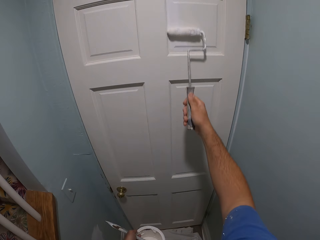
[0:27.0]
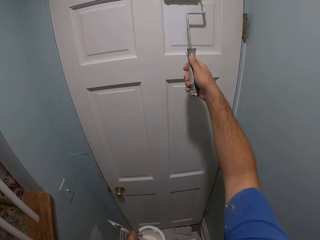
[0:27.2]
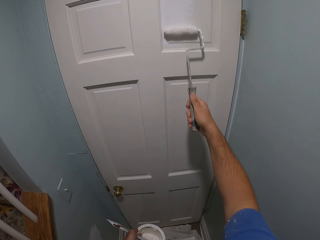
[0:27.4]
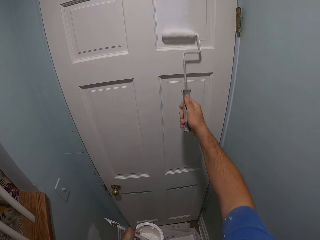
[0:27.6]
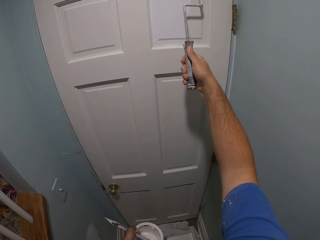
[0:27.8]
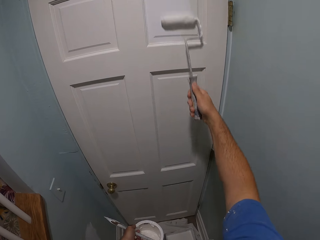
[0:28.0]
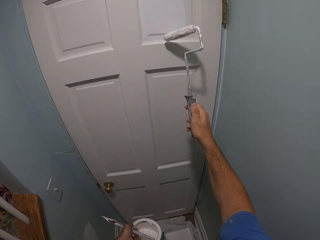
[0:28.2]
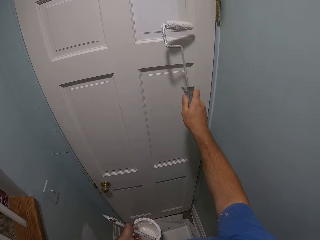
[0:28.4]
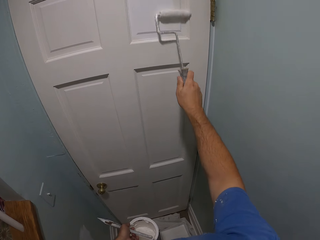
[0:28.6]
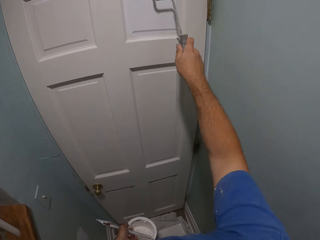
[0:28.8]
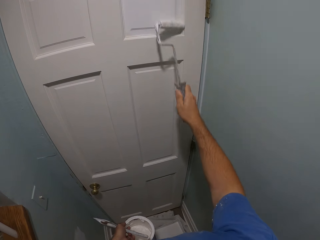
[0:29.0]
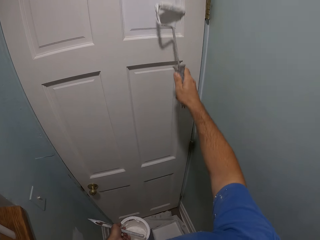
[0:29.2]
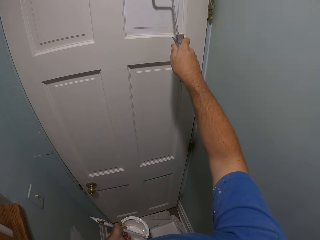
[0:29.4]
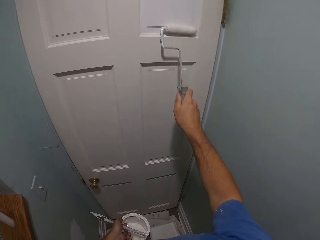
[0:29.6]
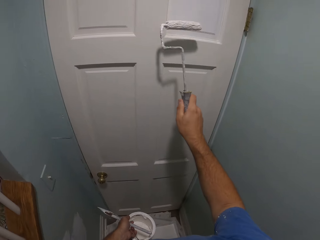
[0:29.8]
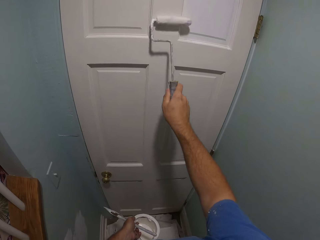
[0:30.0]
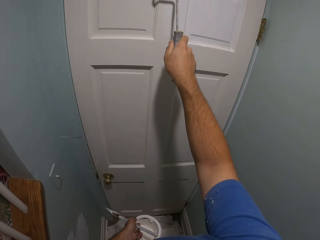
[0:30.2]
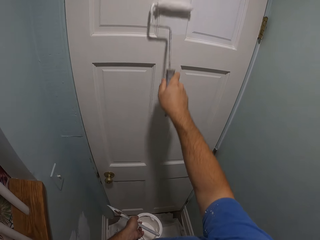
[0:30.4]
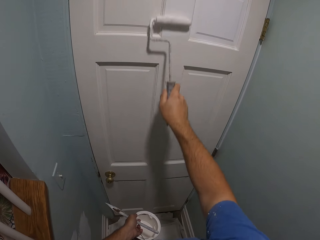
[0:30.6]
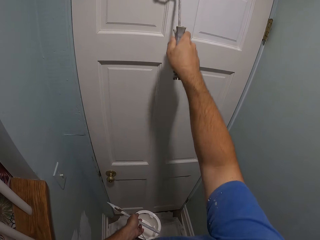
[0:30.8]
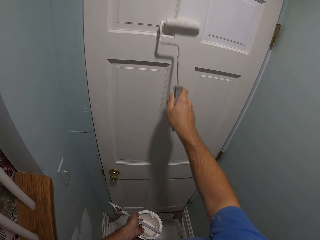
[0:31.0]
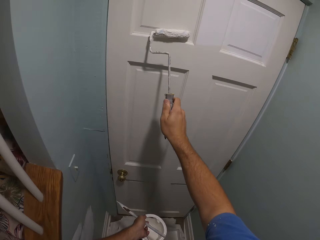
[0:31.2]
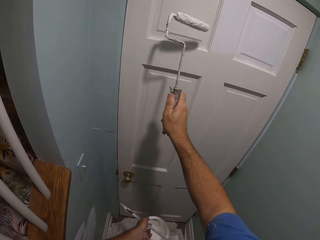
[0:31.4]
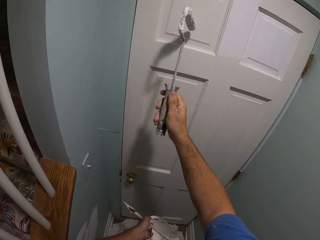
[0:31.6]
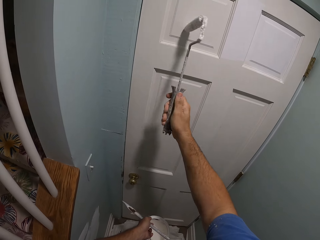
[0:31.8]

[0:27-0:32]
The camera wearer paints the door with the roller.

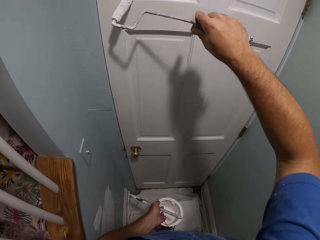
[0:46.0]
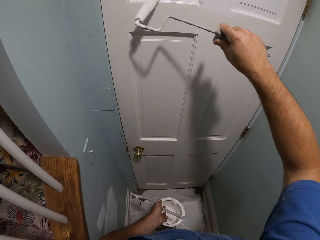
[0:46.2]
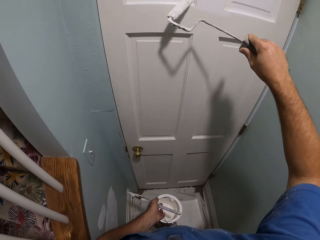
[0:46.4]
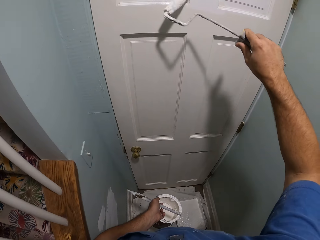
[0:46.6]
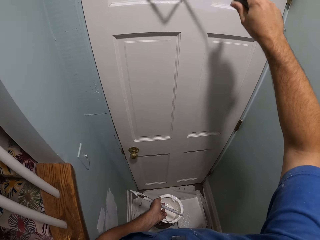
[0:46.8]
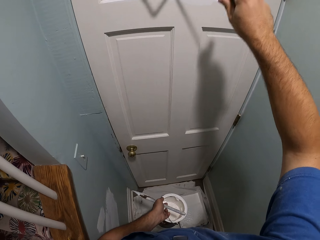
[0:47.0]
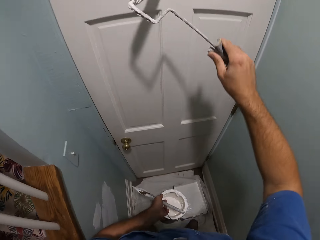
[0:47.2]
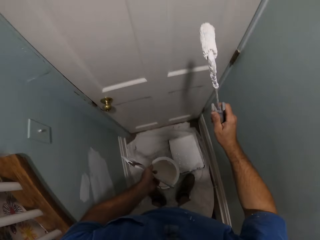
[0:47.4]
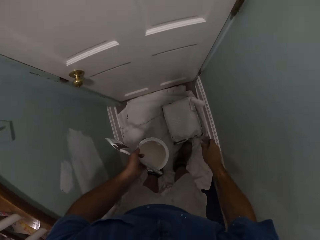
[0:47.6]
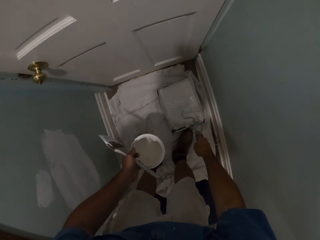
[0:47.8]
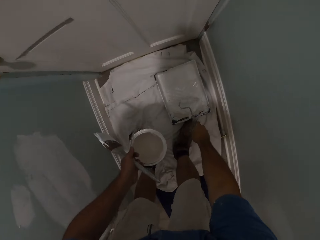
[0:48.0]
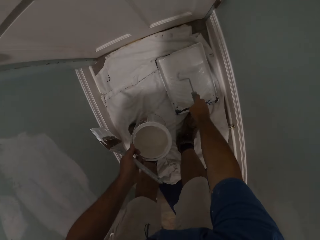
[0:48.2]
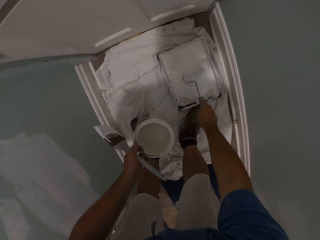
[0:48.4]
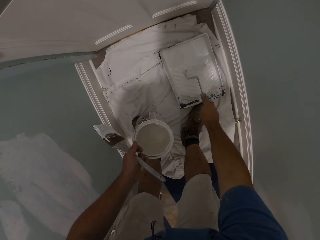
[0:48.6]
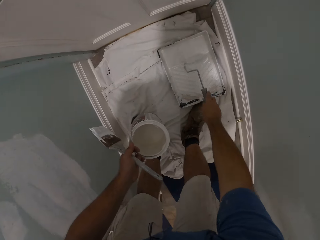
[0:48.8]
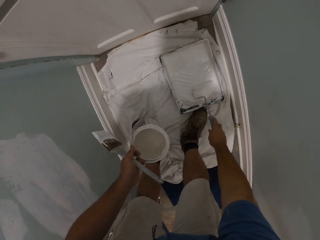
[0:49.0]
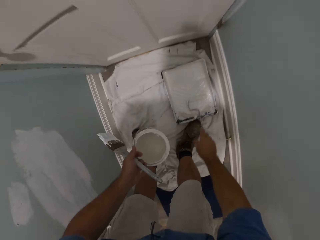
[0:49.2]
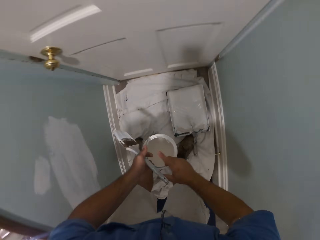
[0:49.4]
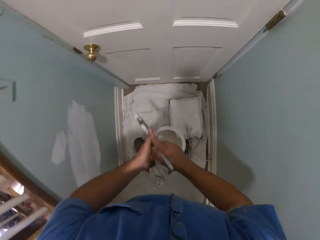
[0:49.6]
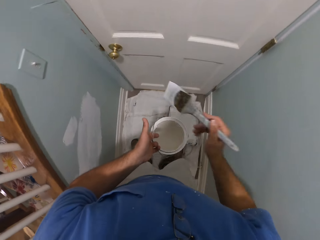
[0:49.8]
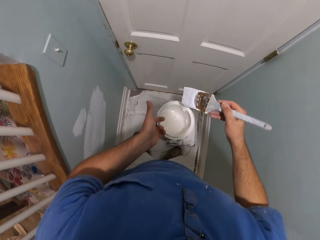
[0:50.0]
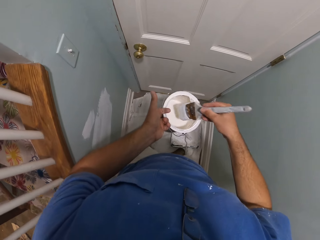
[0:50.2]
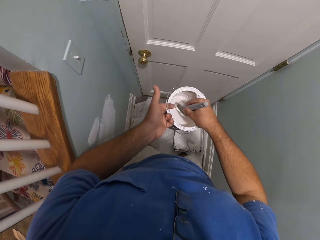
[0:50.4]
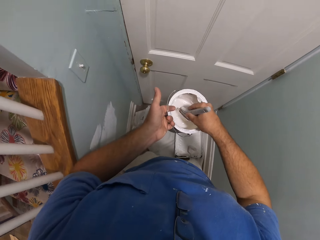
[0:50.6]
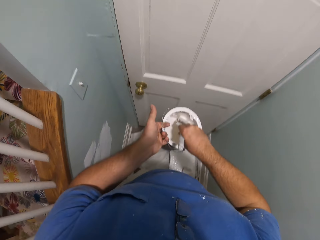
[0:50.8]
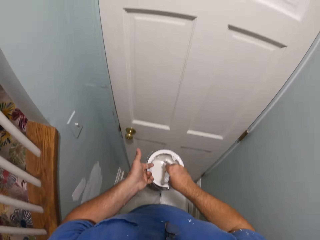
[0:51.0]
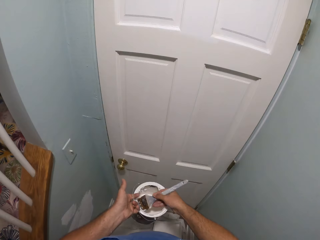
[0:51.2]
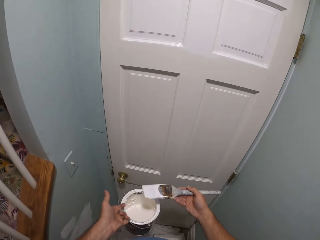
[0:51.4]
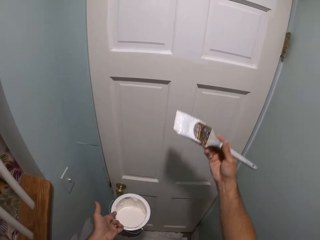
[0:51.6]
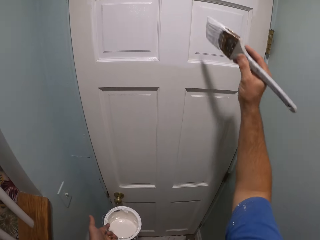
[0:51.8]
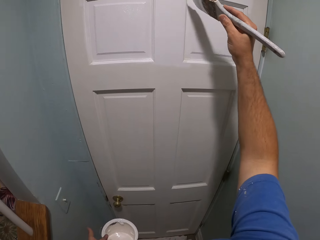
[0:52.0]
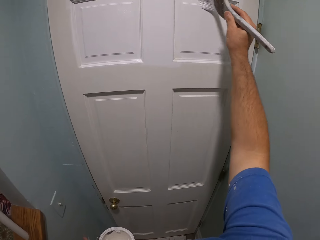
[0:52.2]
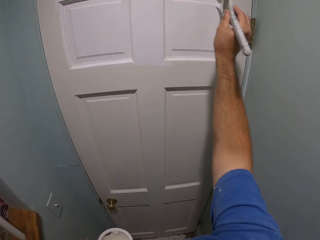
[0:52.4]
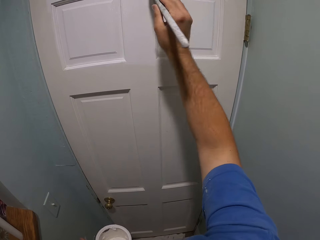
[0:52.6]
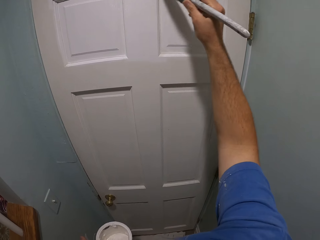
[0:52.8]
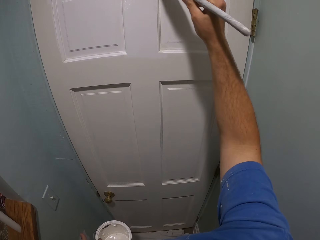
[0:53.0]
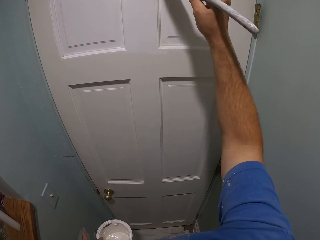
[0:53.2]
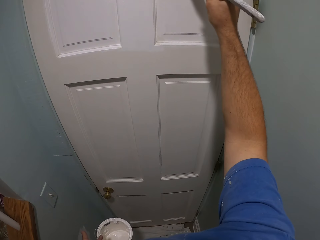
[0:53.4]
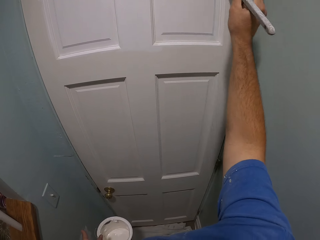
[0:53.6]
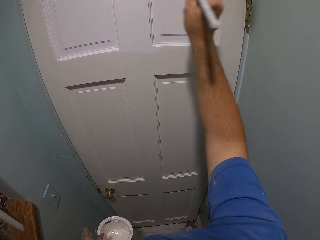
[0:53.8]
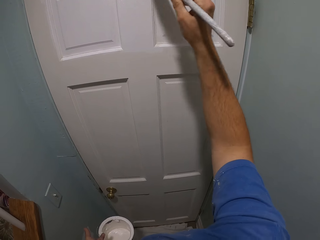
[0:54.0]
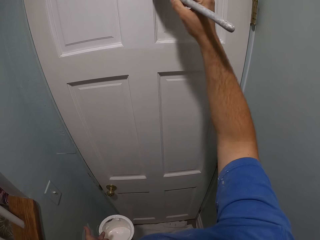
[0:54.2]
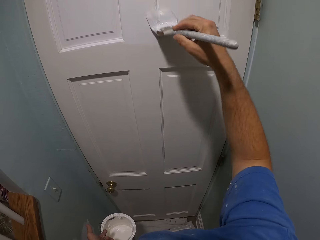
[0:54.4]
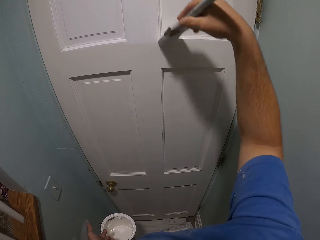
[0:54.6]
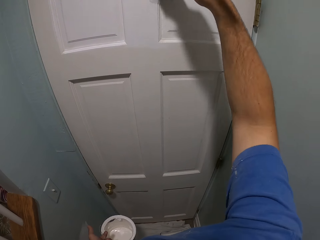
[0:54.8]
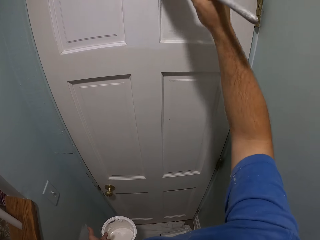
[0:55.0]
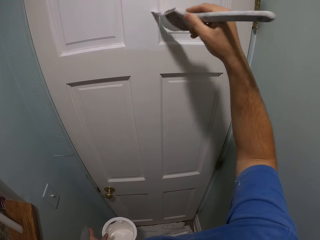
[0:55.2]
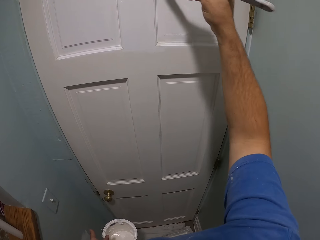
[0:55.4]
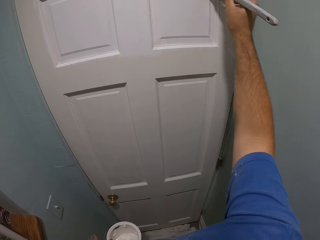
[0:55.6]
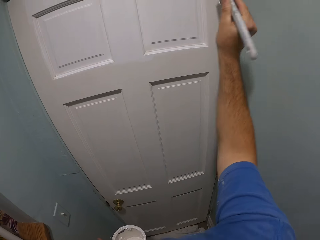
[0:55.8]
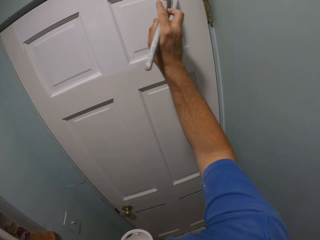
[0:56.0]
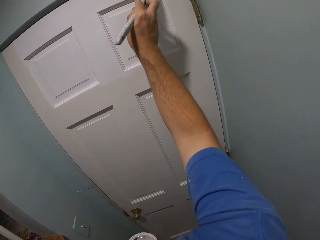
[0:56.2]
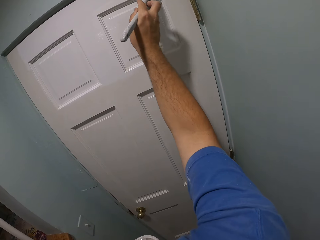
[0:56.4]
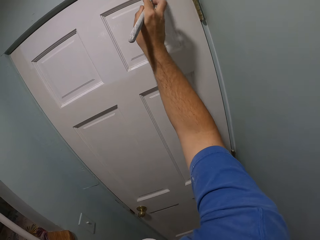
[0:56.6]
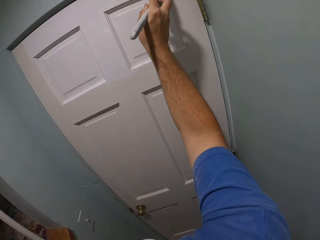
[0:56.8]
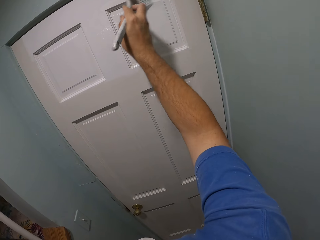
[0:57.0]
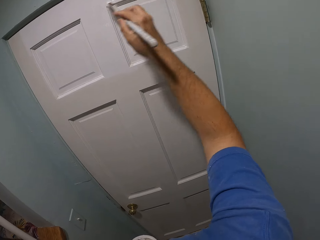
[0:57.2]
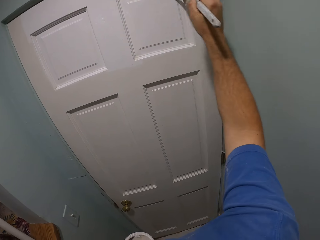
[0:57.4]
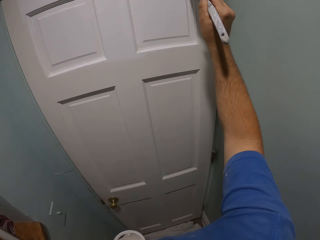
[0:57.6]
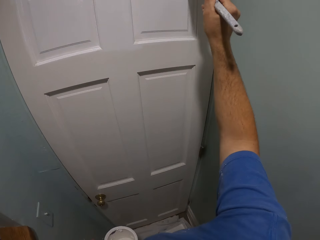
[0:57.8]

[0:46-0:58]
The camera wearer rolls the paint roller against the paint inside the paint roller tray. He puts the paint roller inside the paint roller tray. He collects the paintbrush from his left hand with his right hand. He dips the paintbrush into the paint container. He removes the paintbrush from the paint container. He paints the door with the brush.
